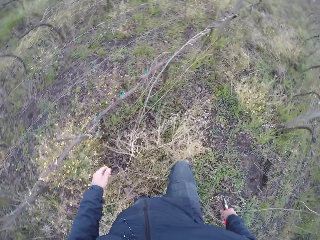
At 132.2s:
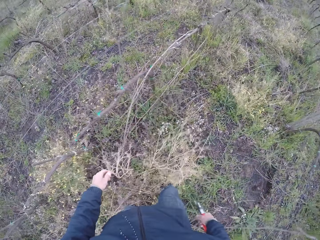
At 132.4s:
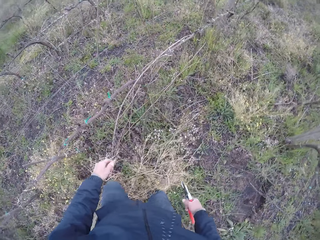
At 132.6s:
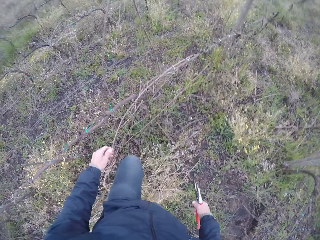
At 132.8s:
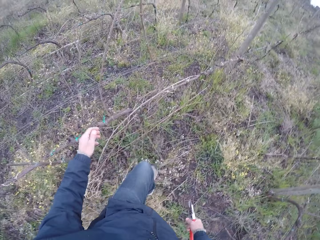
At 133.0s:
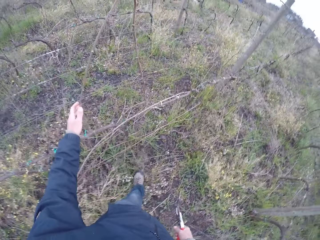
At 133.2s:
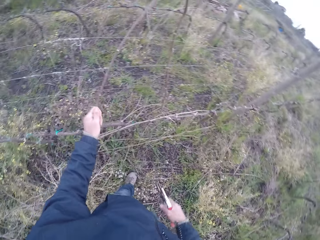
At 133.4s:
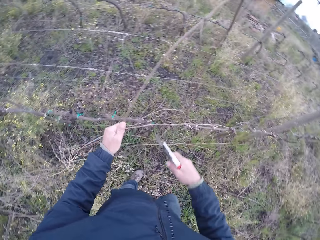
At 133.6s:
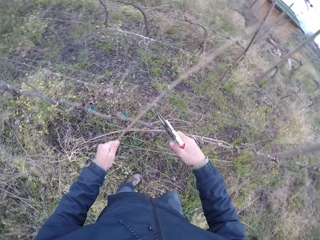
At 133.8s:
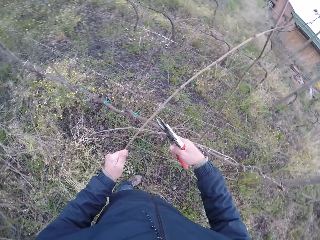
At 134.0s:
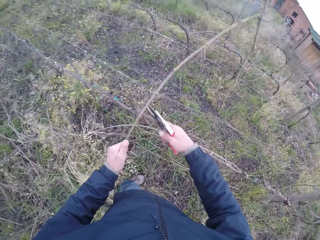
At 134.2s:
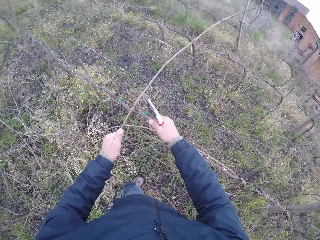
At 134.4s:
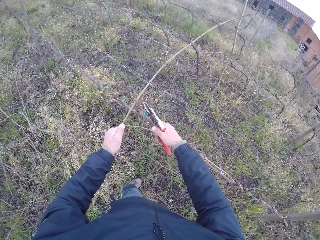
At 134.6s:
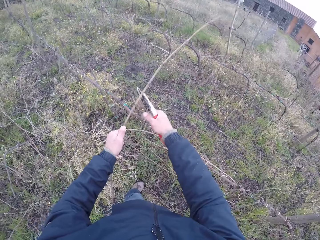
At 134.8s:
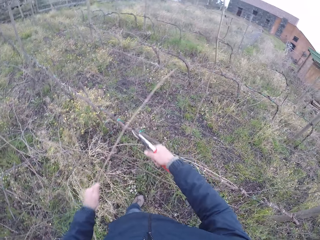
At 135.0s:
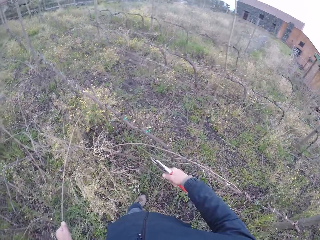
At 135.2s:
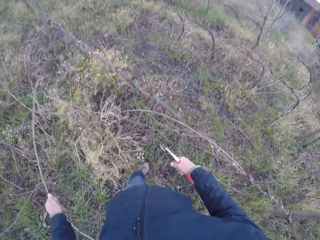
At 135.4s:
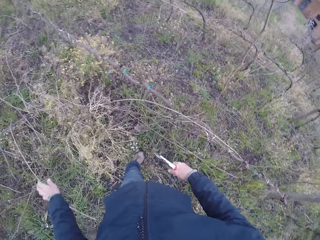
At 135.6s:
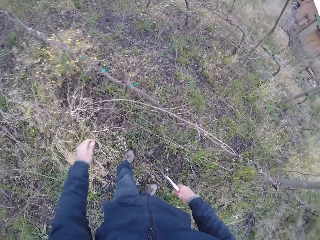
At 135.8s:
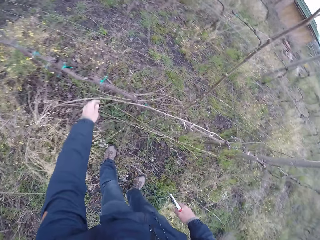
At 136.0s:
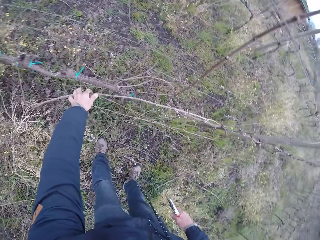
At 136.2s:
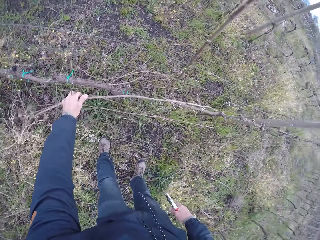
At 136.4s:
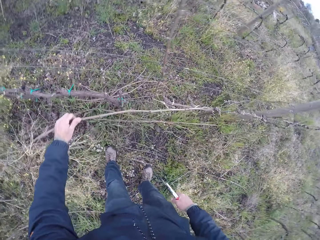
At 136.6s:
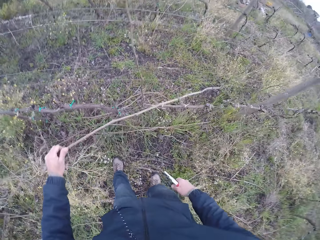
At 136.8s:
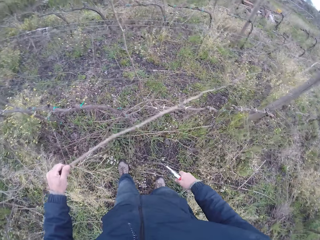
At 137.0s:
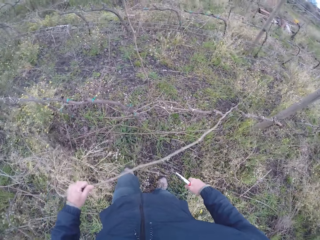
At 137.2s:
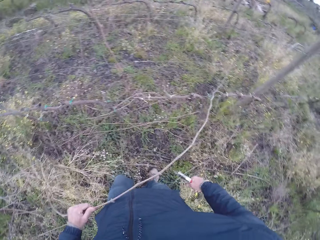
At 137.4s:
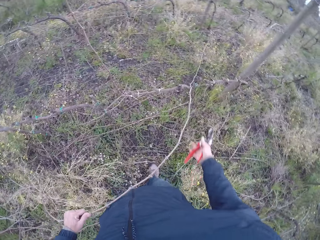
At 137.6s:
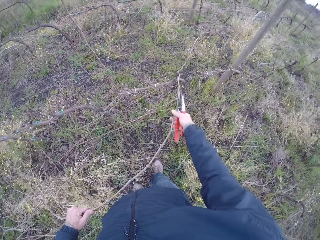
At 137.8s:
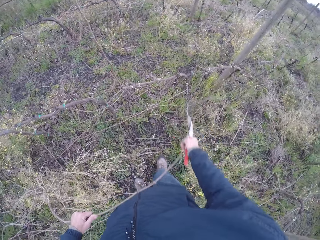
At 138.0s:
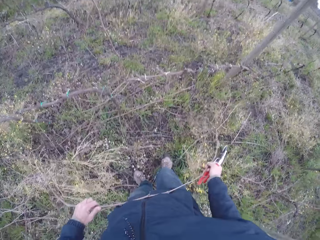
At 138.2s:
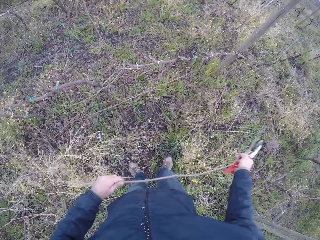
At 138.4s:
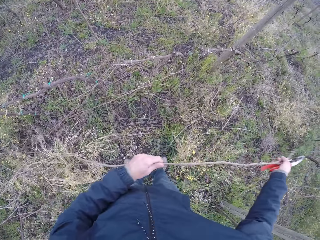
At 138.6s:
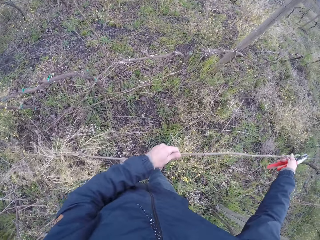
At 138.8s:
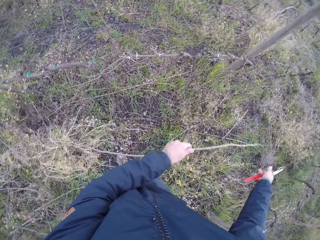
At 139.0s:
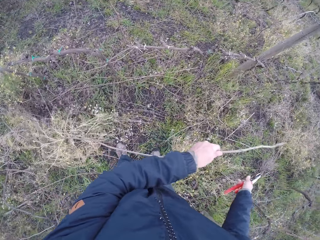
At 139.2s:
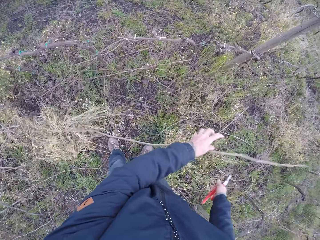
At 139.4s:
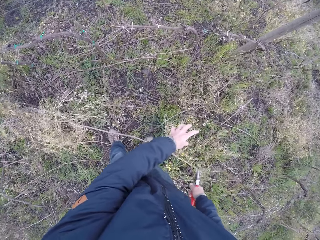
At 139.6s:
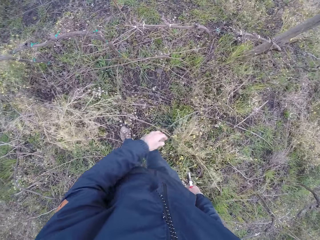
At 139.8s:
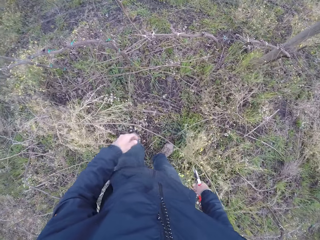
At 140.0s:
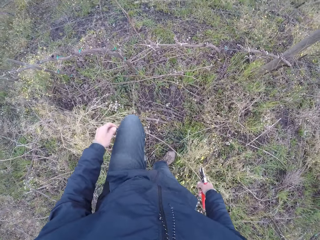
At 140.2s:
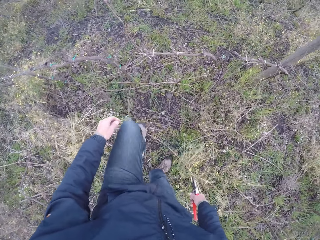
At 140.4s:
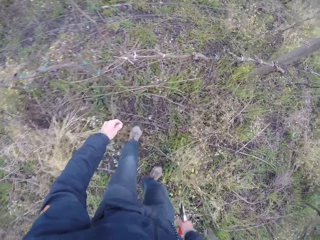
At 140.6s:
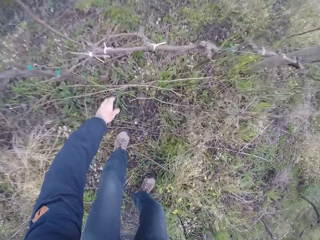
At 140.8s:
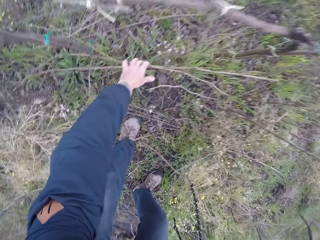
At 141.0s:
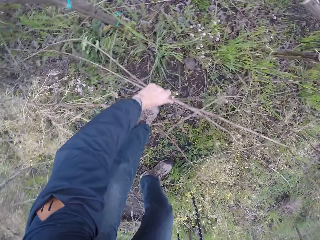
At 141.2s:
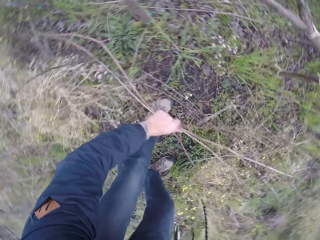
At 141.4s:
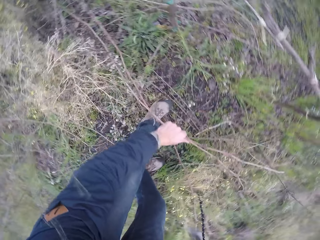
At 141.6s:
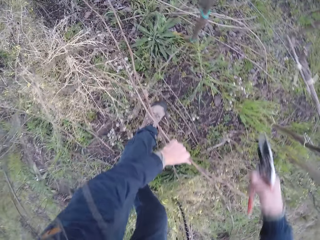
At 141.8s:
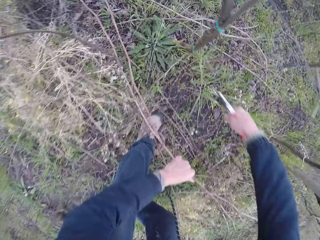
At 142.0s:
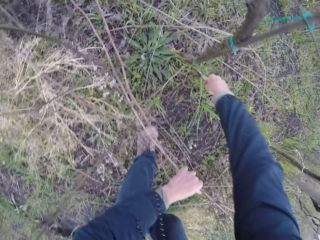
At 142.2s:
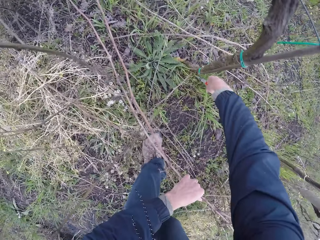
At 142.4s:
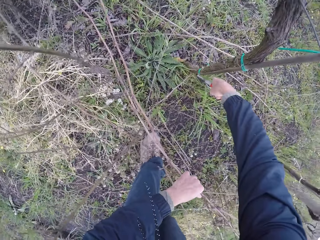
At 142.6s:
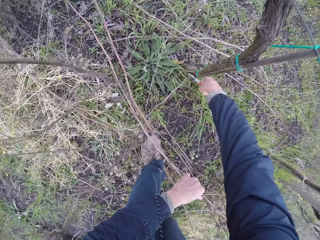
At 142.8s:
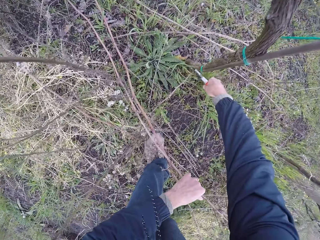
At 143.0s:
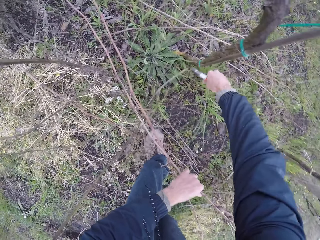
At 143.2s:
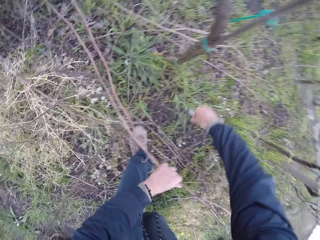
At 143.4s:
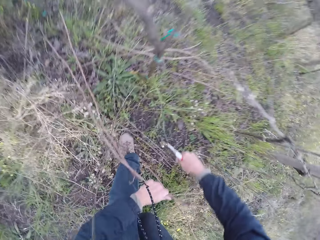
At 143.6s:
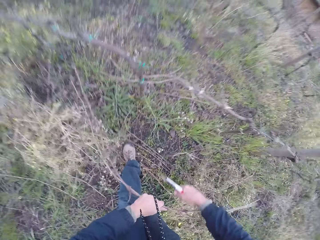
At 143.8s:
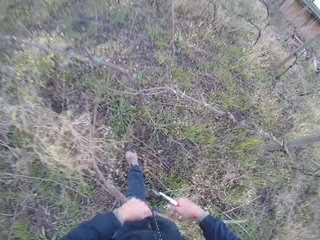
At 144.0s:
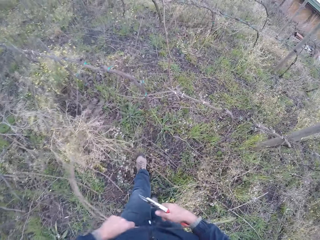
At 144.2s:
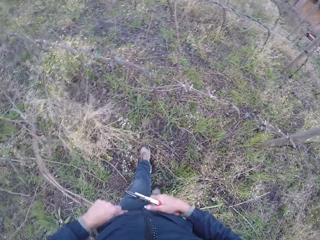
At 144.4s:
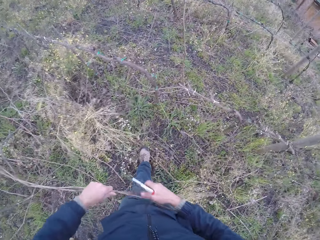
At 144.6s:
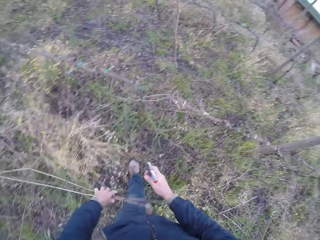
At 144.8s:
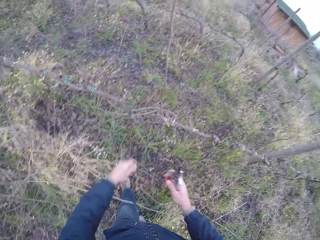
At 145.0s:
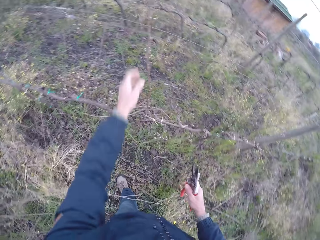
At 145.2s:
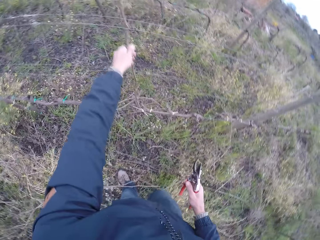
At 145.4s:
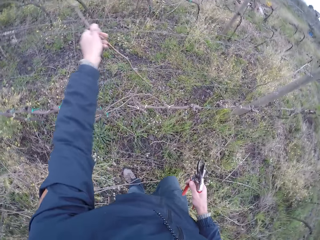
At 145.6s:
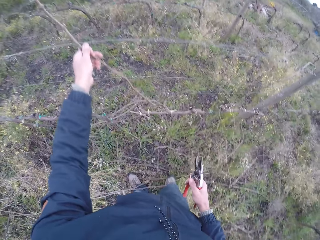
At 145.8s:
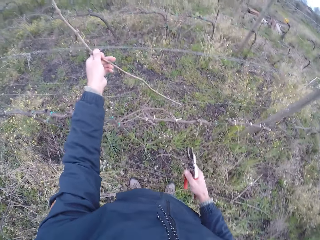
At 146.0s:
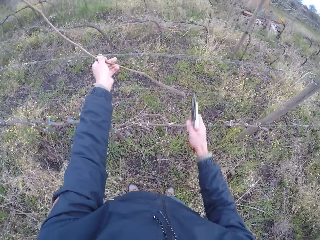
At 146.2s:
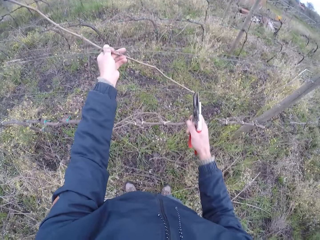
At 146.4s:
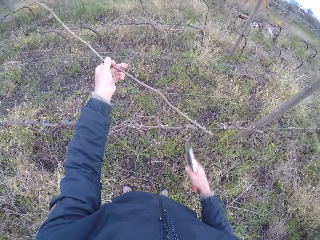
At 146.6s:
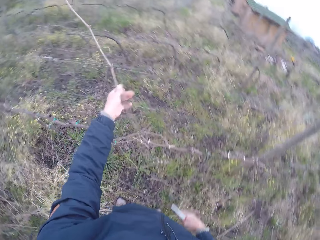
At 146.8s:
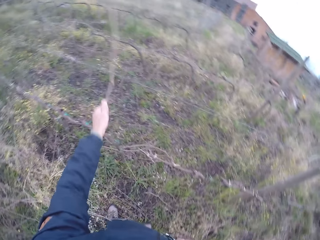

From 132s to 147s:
The camera wearer pulls a stick from the mesh fence with his left hand. He cuts the stick with the pruning shears in his right hand. He drops the stick to the ground with his left hand. He pulls a stick from the mesh fence with his left hand. He pulls the stick with both hands. He removes his right hand from the stick. He drops the stick to the ground with his left hand. He pulls some sticks with his left hand. He cuts a stick from the mesh fence with the pruning shears in his right hand. He drops the stick to the ground with his left hand. He pulls a stick from the mesh fence with his left hand.

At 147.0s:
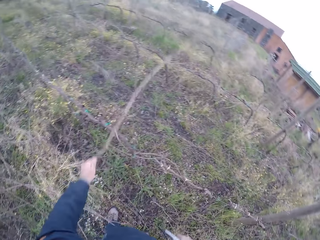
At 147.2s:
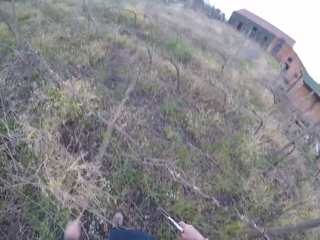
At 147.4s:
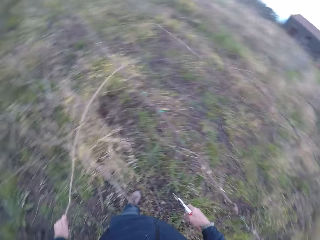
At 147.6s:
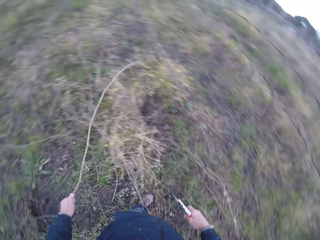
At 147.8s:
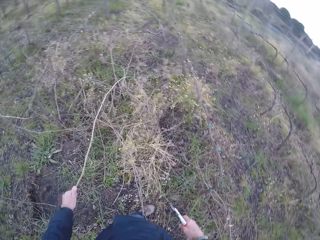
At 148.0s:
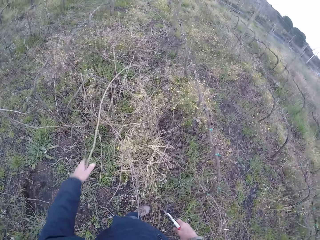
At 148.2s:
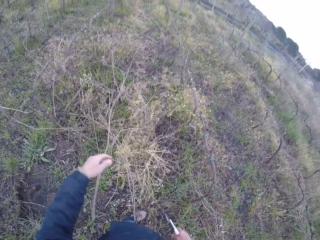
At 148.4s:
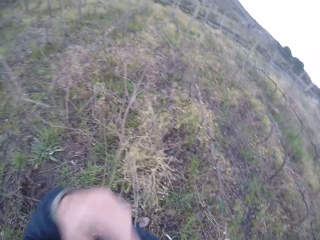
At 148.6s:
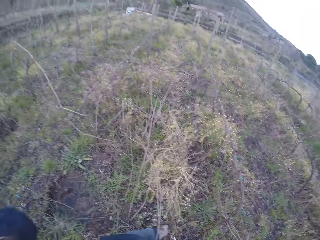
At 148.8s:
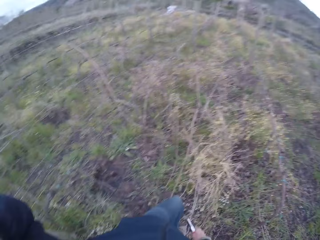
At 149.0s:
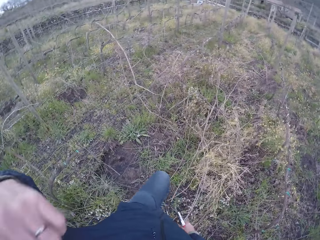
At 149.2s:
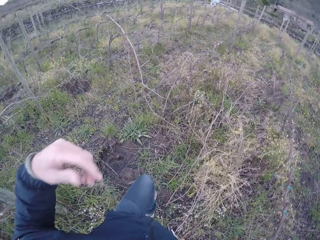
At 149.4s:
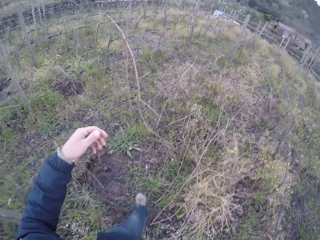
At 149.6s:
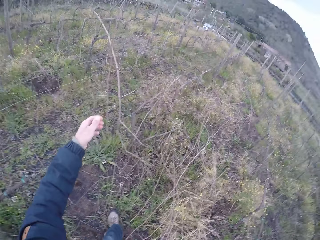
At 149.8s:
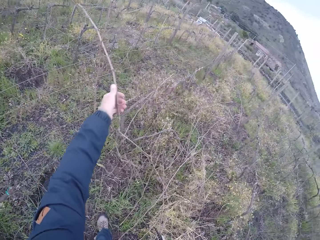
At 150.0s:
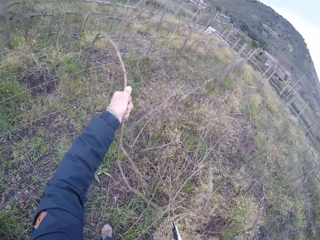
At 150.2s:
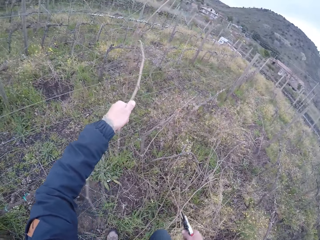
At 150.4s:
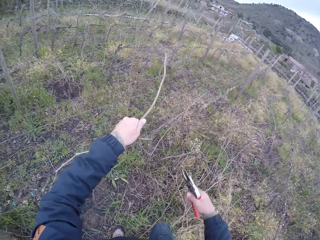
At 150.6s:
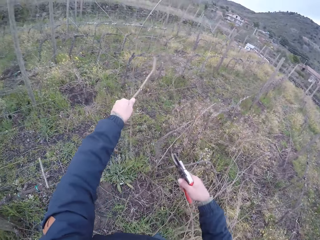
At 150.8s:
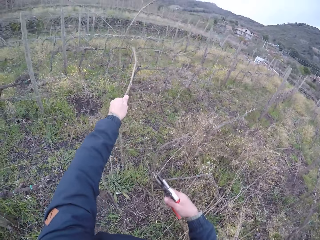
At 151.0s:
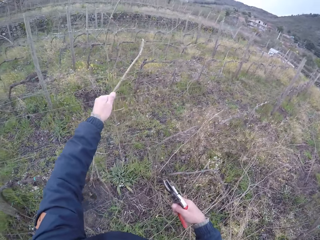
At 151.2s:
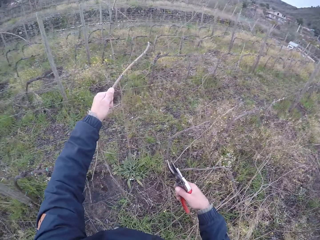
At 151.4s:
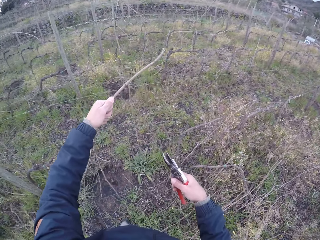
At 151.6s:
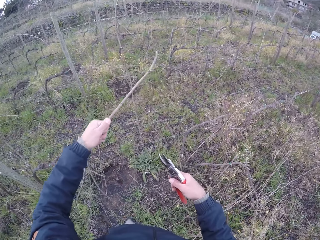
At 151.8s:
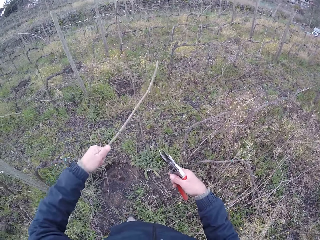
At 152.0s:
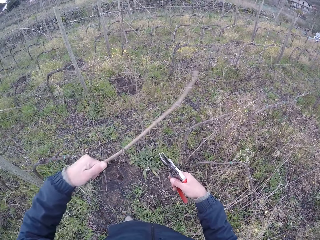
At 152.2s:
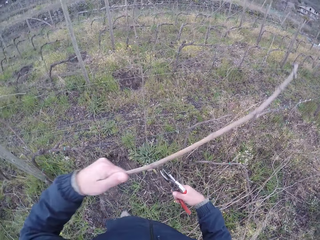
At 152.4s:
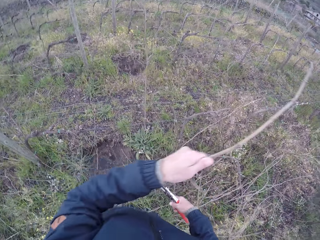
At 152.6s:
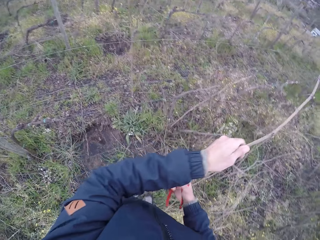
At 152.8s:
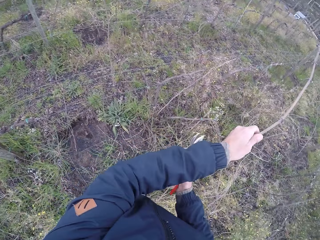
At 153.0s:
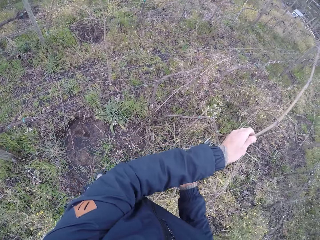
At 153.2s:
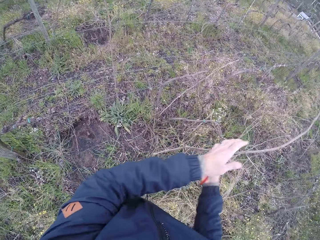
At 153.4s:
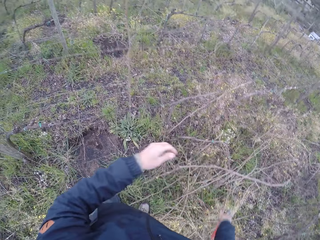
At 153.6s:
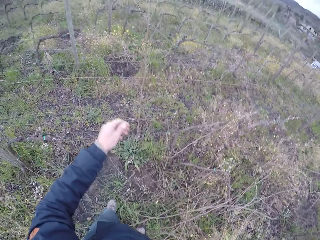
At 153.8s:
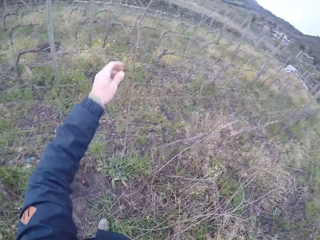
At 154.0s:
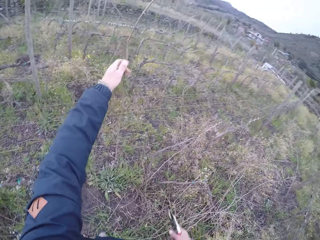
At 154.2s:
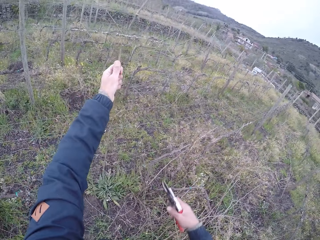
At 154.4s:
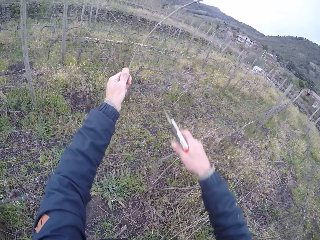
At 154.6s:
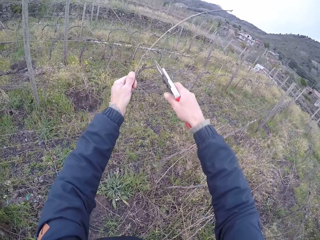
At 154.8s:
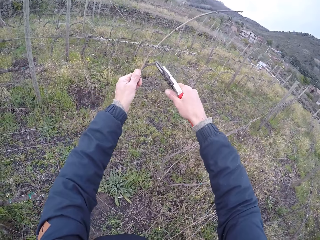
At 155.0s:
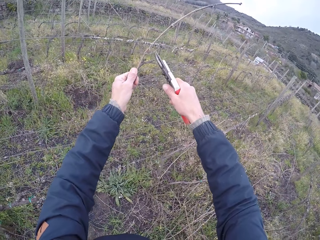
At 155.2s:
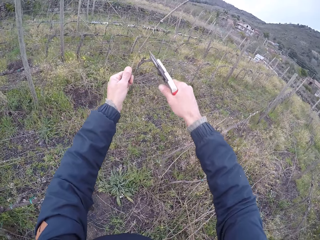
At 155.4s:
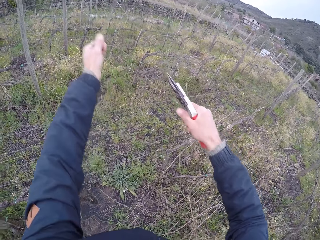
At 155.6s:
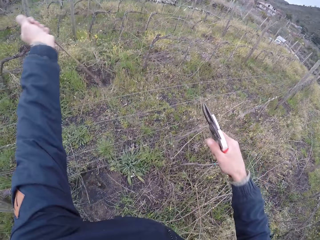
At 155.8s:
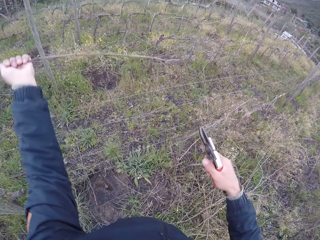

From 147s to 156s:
The camera wearer drops the stick to the ground with his left hand. He touches something. He pulls a stick from the mesh fence with his left hand. He transfers the stick from his left hand to his right hand. He drops the stick to the ground with his right hand. He pulls a stick from the mesh fence with his left hand. He cuts the stick with the pruning shears in his right hand.
